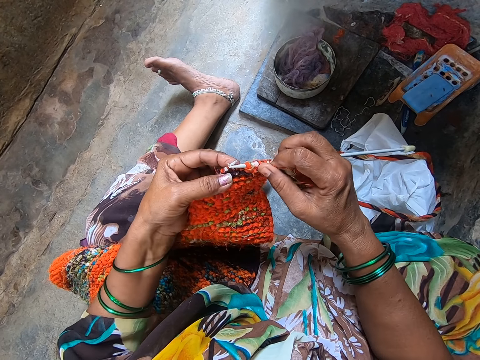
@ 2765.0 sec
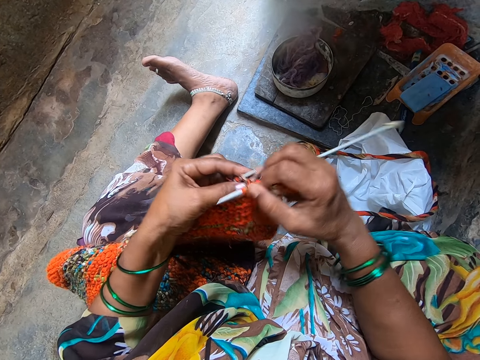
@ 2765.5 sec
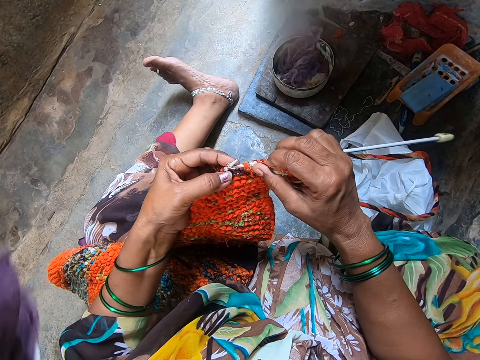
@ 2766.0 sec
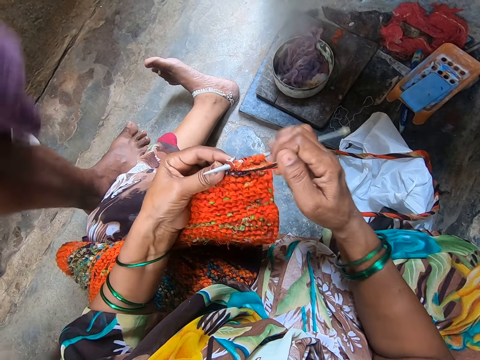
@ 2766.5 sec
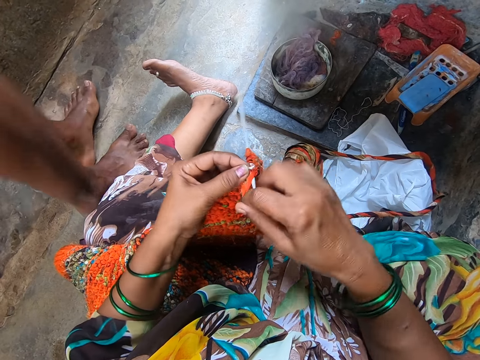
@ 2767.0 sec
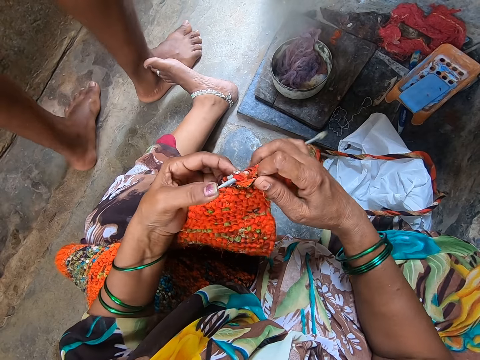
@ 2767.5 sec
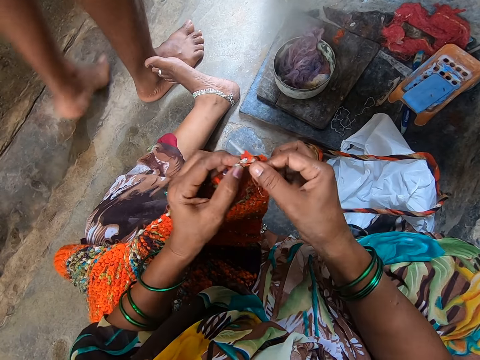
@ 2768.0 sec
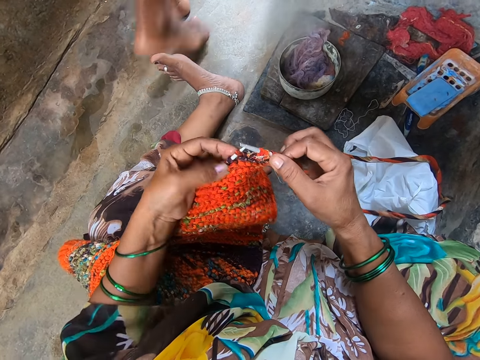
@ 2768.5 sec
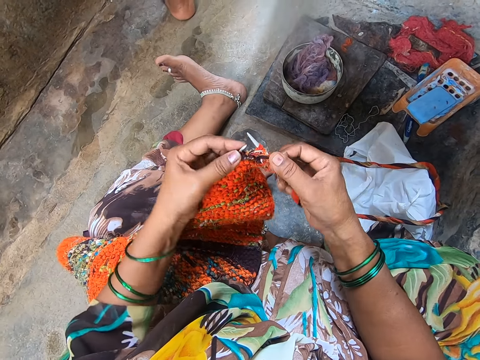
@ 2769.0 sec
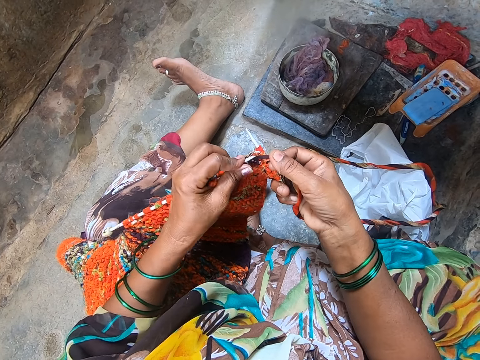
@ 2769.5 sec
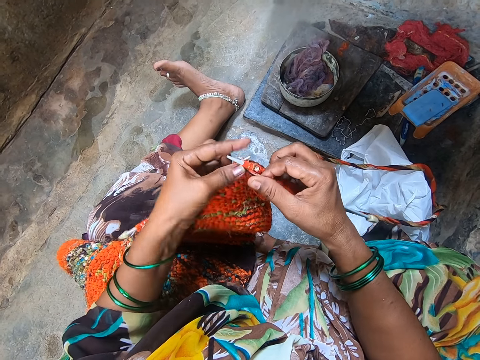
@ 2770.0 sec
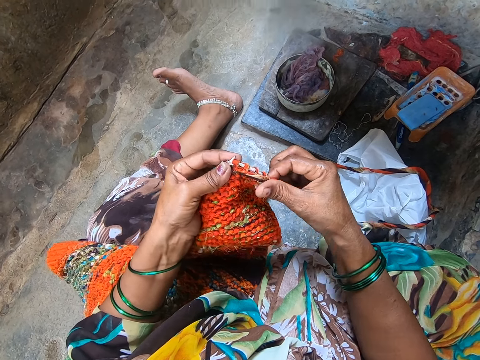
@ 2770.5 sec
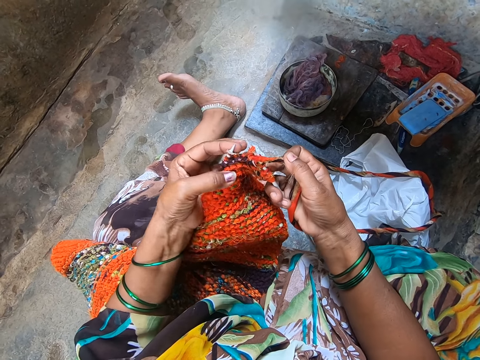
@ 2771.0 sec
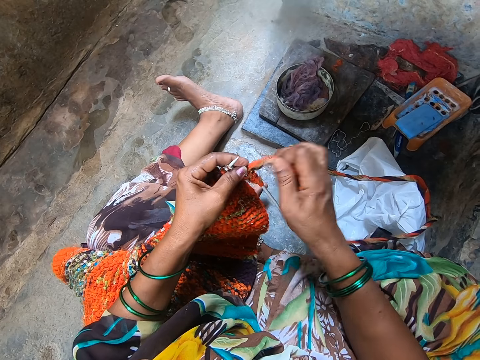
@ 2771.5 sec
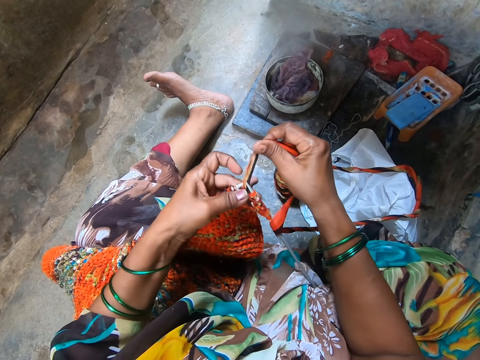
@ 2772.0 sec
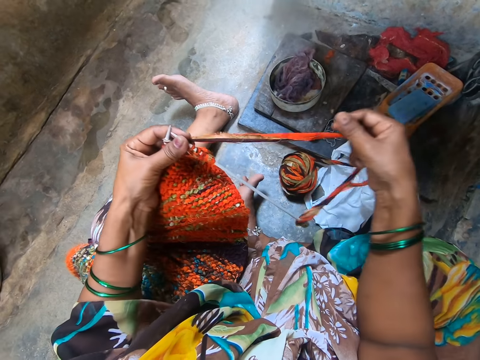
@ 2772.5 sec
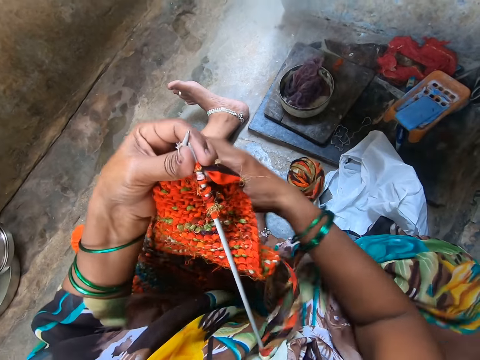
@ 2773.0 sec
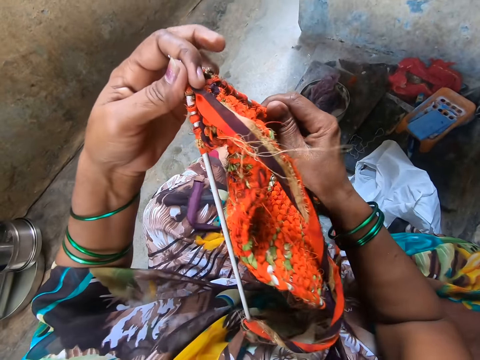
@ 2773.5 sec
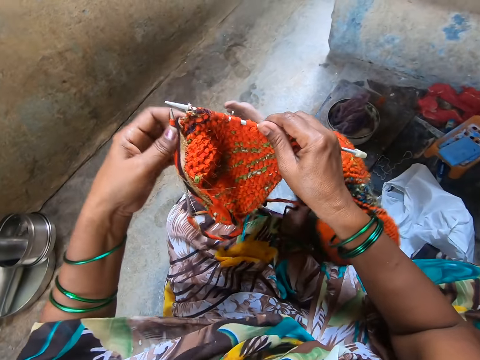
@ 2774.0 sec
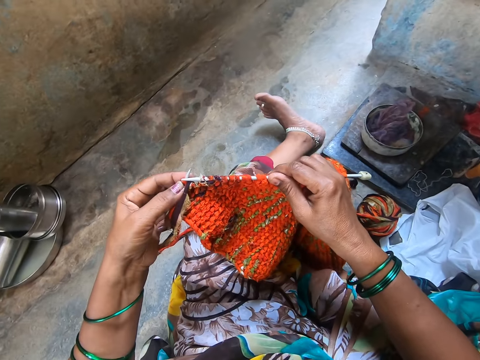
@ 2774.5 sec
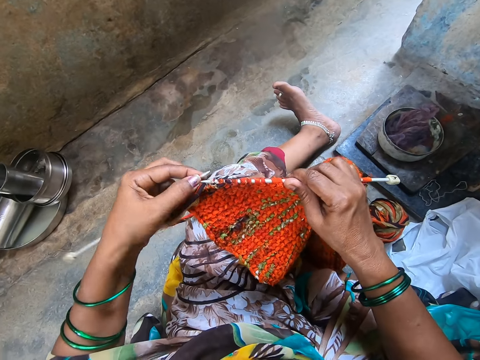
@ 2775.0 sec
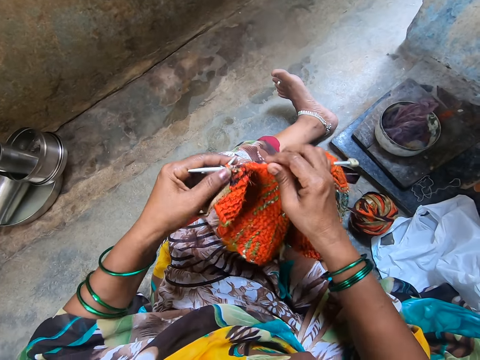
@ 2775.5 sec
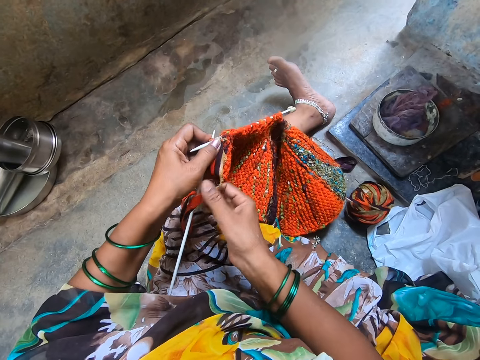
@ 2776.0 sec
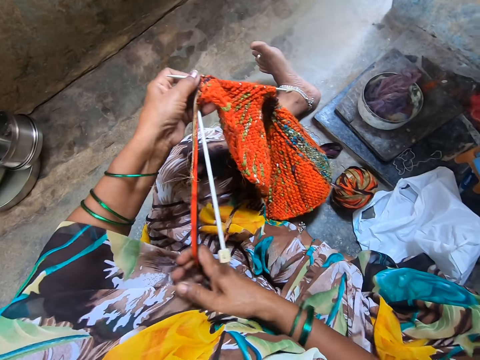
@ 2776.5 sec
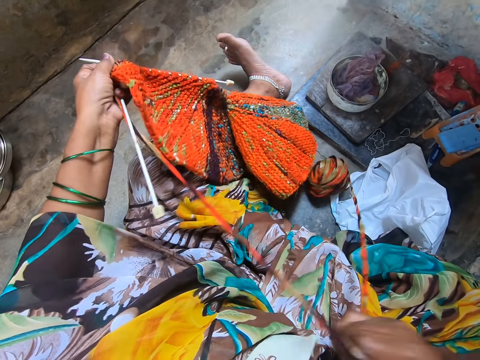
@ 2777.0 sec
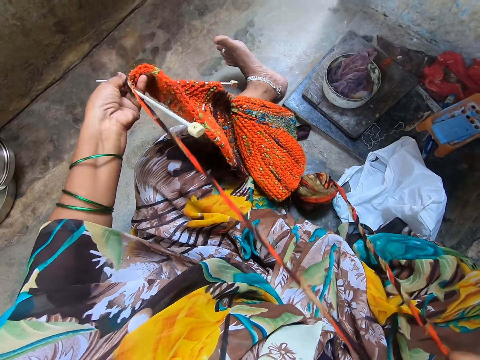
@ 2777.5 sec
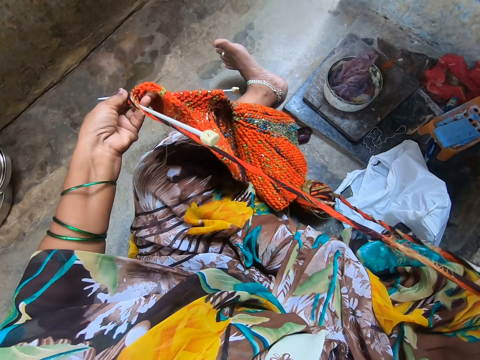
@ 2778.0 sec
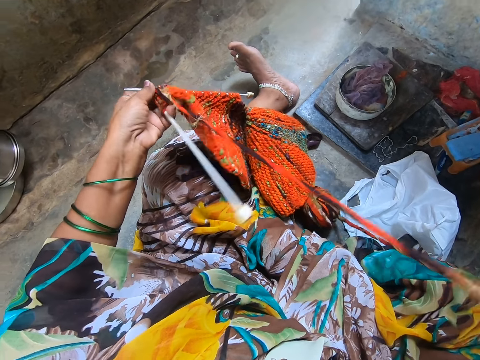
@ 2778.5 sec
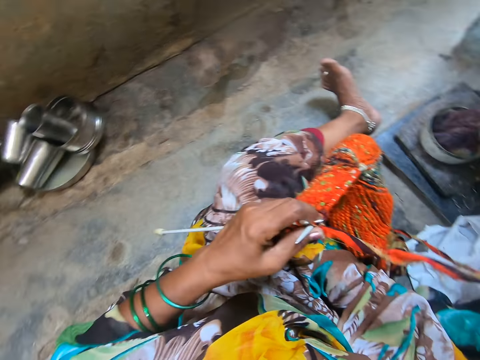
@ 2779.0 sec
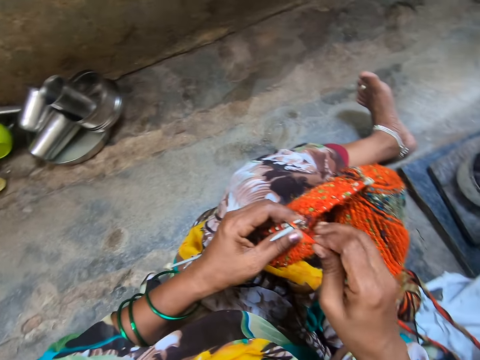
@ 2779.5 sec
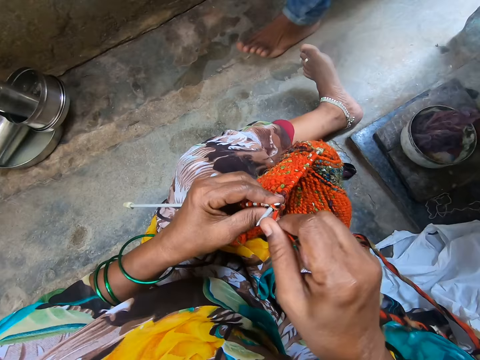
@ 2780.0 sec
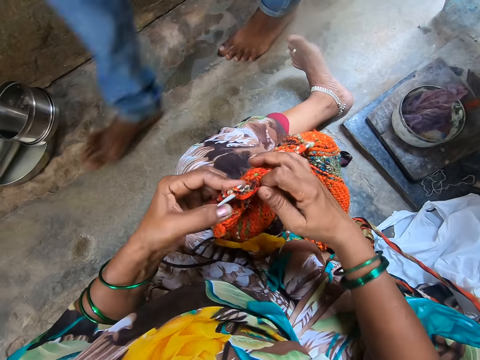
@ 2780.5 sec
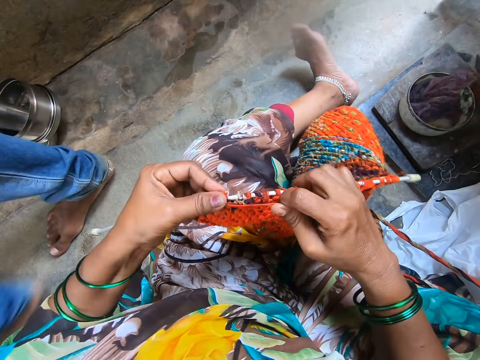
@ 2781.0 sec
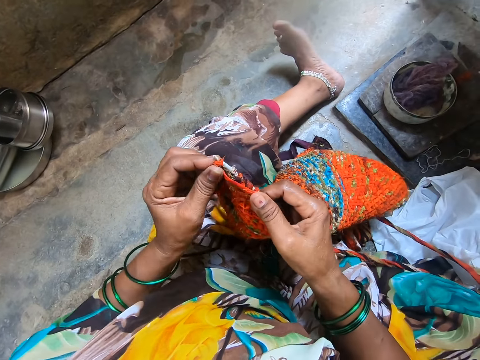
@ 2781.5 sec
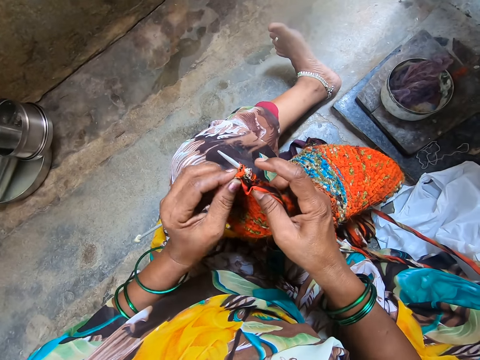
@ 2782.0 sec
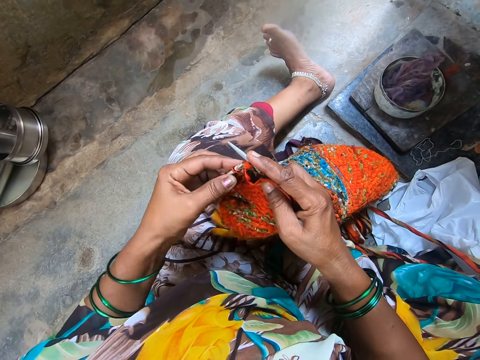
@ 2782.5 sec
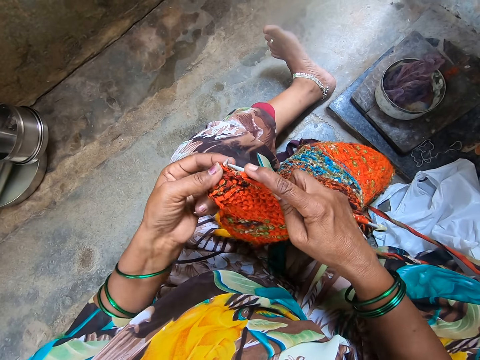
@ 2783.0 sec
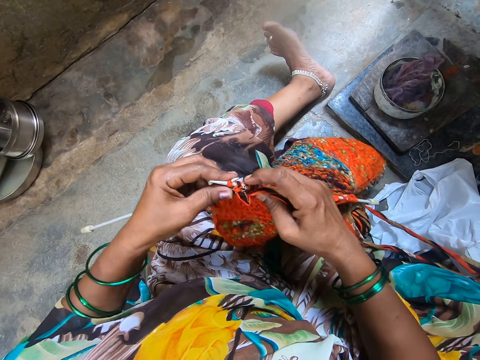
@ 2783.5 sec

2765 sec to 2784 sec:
A man walks past the camera wearer. The camera wearer knits the fabric with the knitting needle. They adjust the knitted fabric. They straighten the knitting thread. They knit. They straighten the knitting thread. They adjust the fabric. They knit the fabric with the knitting needle. The man walks past the camera wearer.
